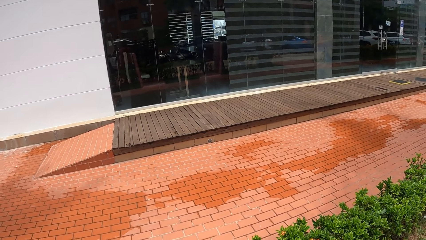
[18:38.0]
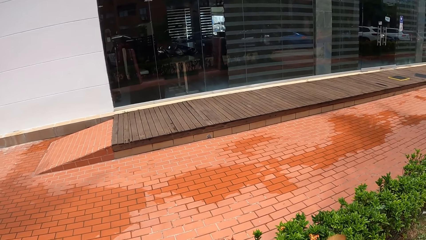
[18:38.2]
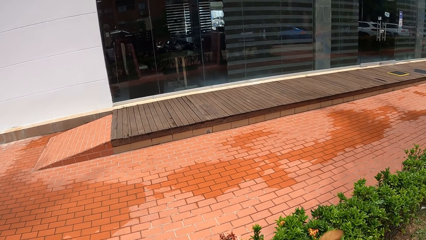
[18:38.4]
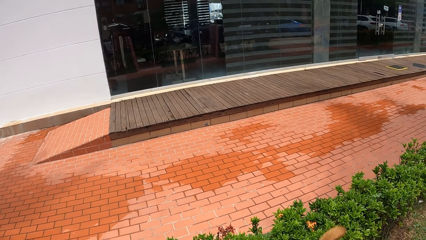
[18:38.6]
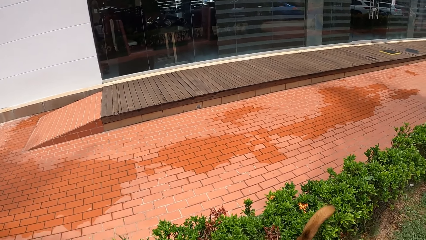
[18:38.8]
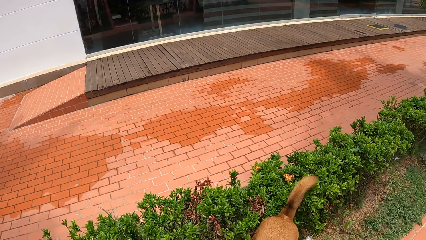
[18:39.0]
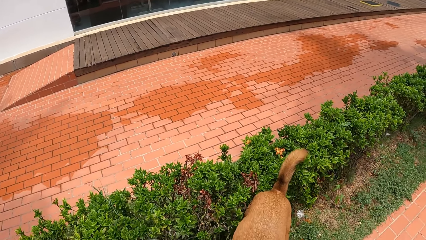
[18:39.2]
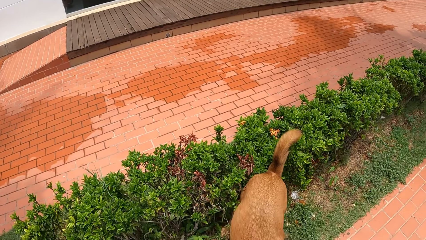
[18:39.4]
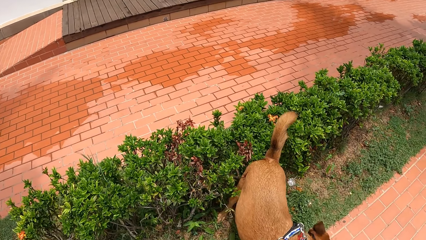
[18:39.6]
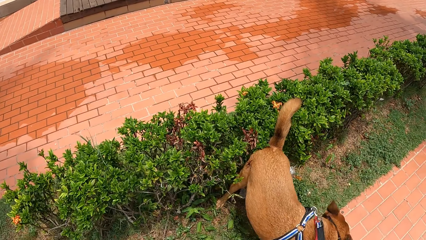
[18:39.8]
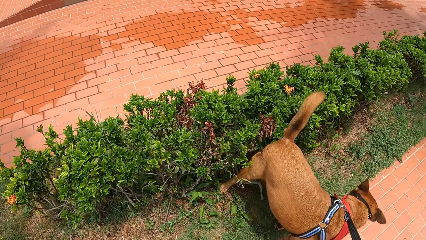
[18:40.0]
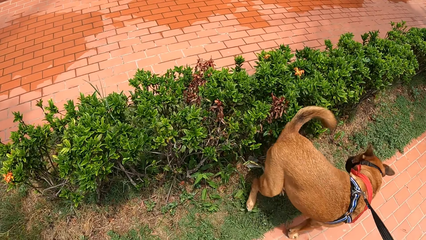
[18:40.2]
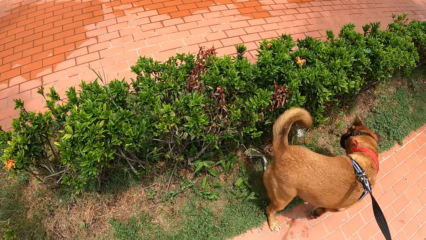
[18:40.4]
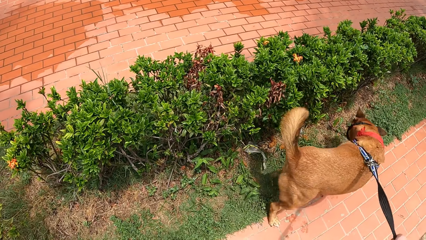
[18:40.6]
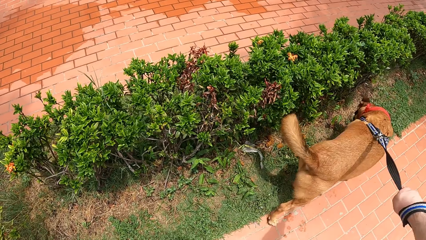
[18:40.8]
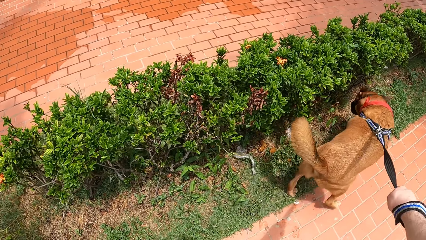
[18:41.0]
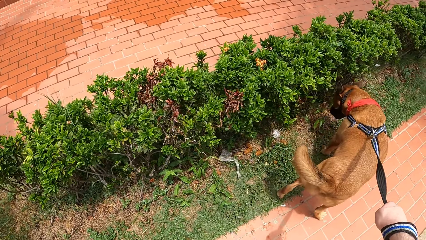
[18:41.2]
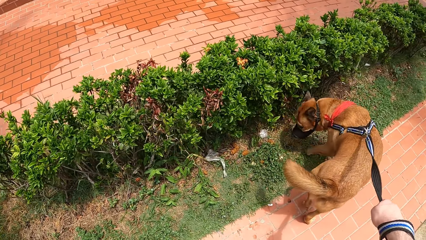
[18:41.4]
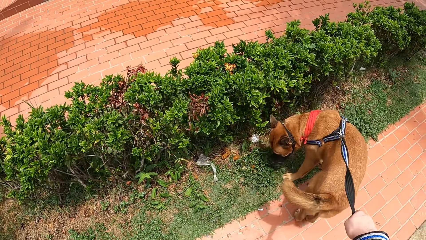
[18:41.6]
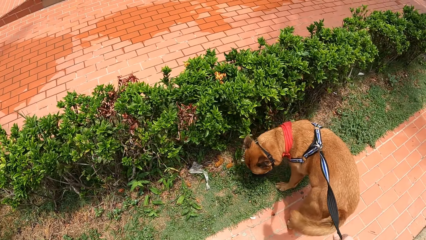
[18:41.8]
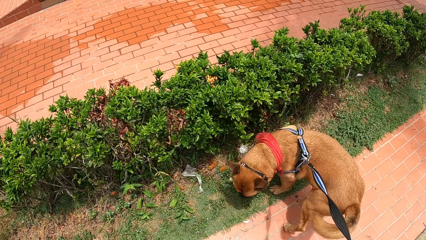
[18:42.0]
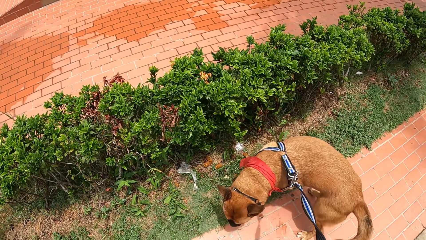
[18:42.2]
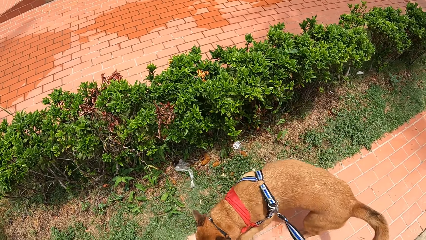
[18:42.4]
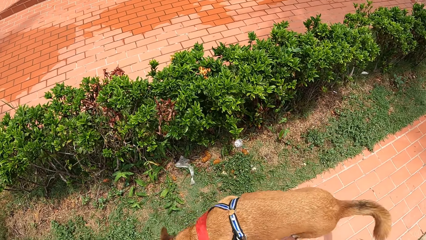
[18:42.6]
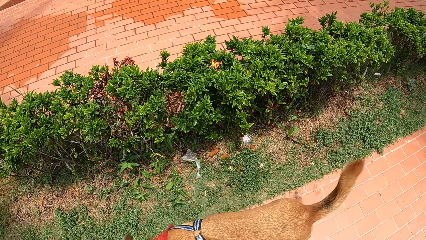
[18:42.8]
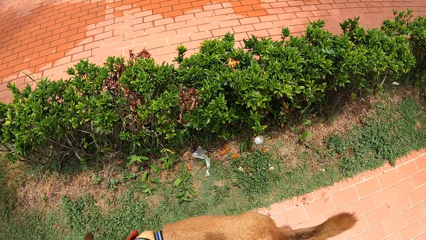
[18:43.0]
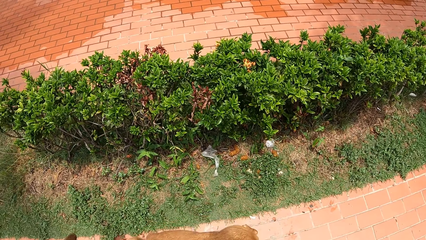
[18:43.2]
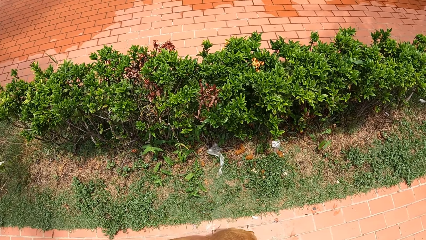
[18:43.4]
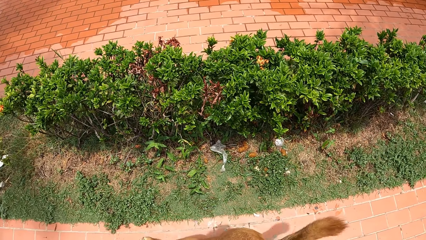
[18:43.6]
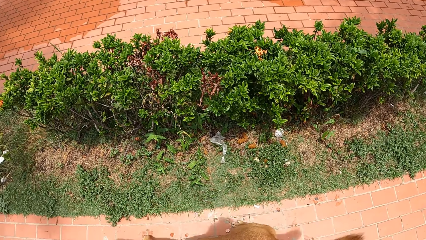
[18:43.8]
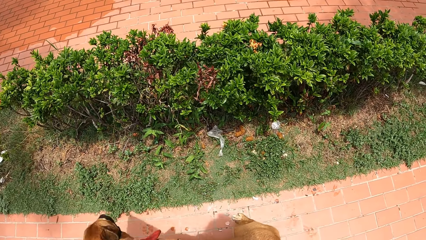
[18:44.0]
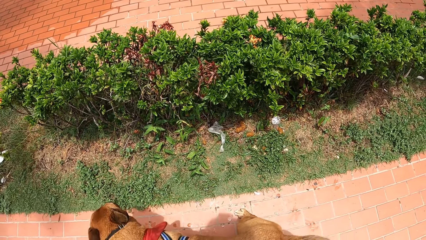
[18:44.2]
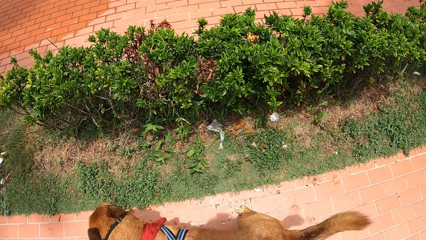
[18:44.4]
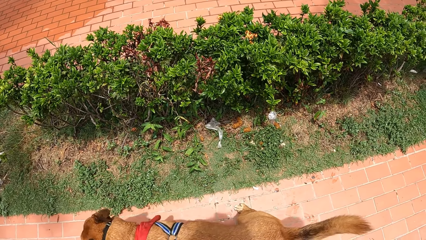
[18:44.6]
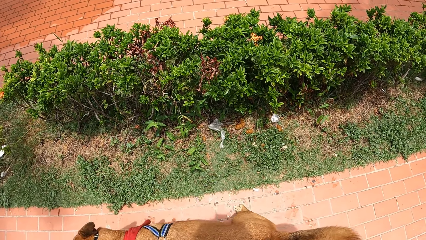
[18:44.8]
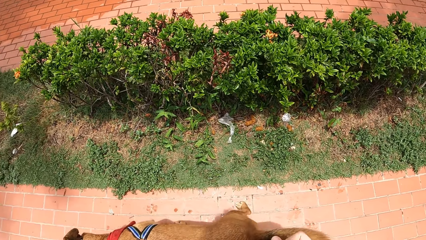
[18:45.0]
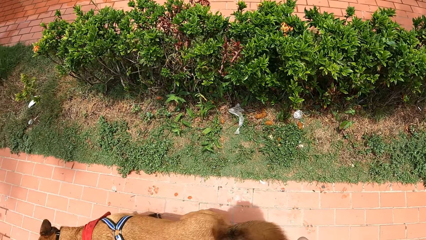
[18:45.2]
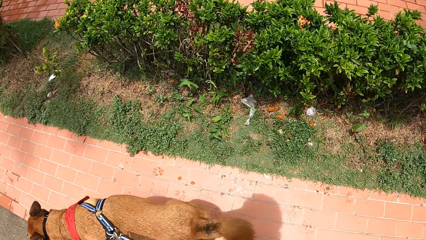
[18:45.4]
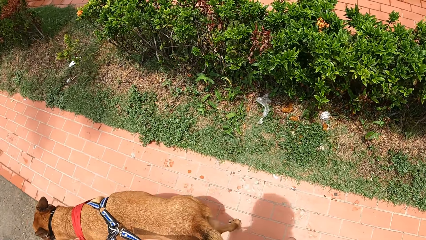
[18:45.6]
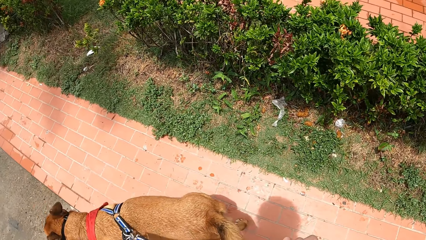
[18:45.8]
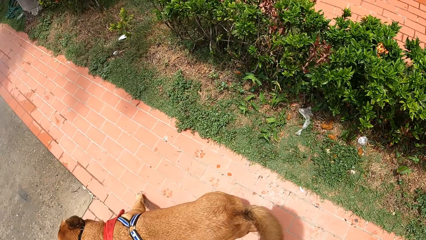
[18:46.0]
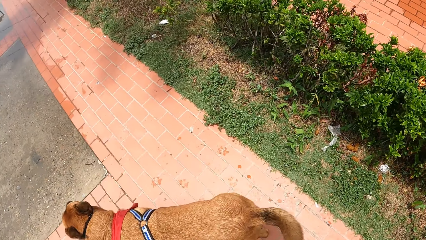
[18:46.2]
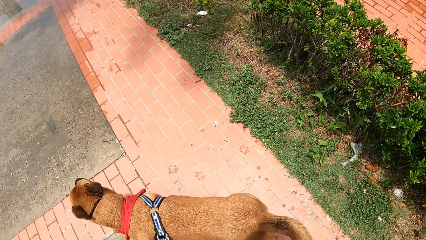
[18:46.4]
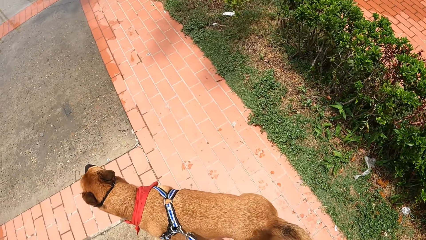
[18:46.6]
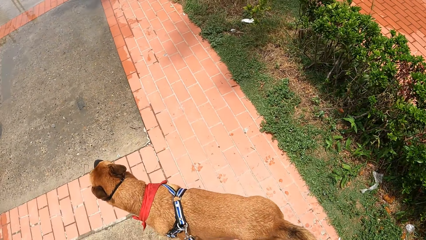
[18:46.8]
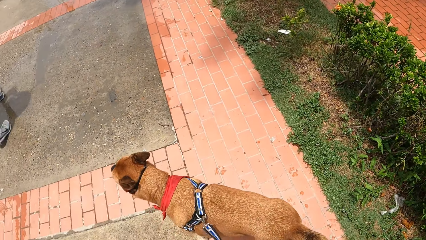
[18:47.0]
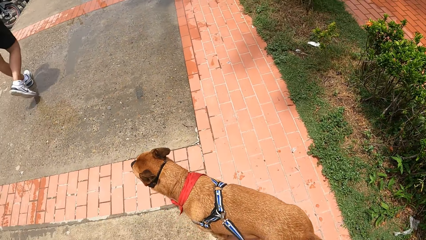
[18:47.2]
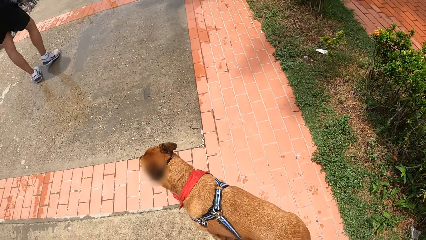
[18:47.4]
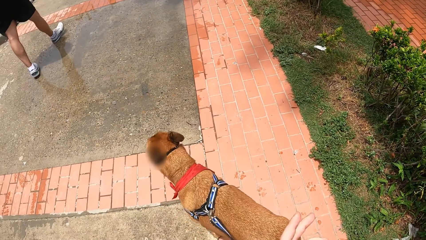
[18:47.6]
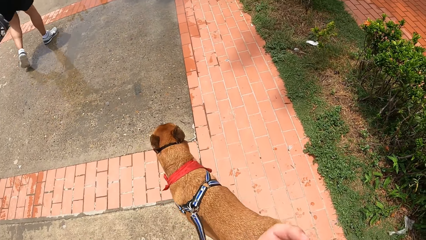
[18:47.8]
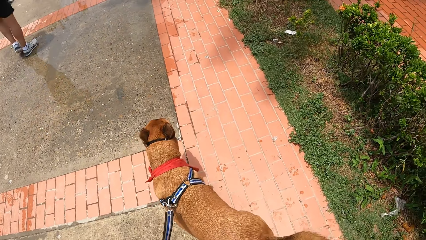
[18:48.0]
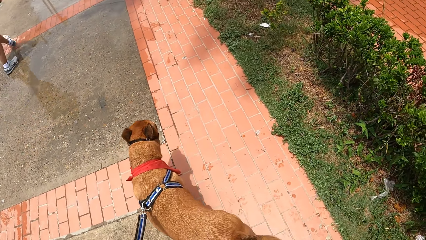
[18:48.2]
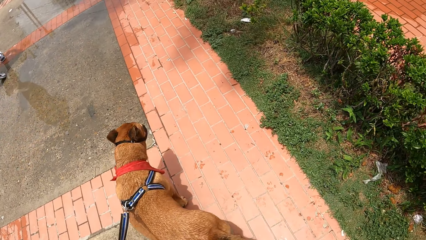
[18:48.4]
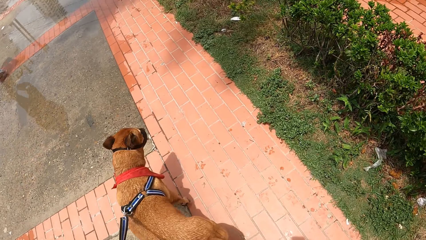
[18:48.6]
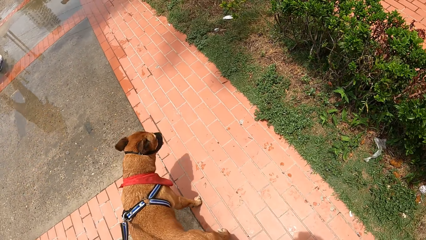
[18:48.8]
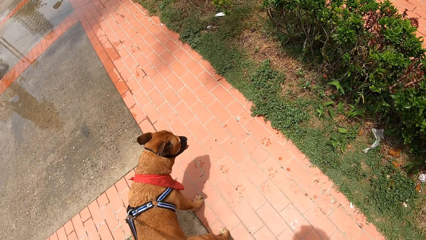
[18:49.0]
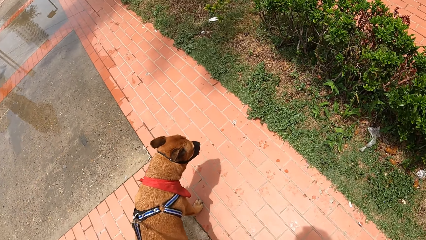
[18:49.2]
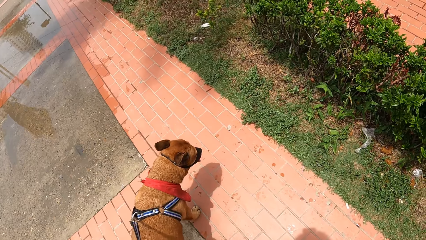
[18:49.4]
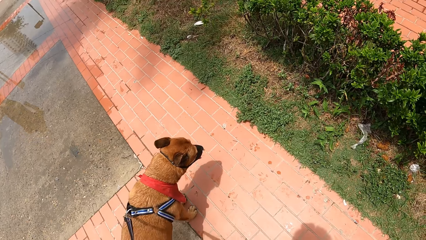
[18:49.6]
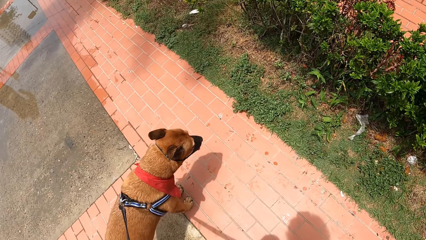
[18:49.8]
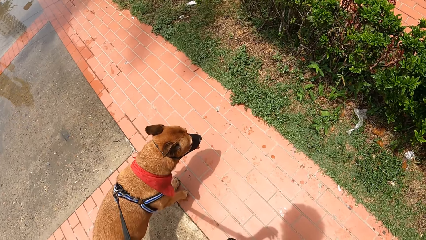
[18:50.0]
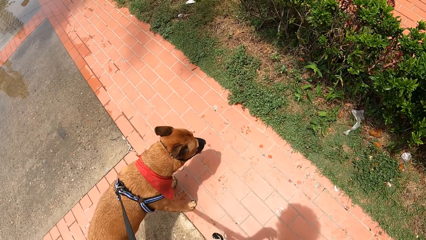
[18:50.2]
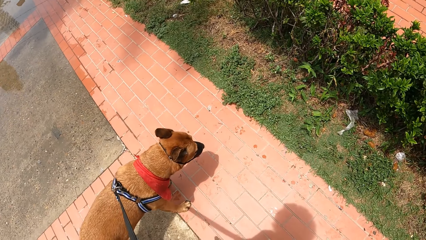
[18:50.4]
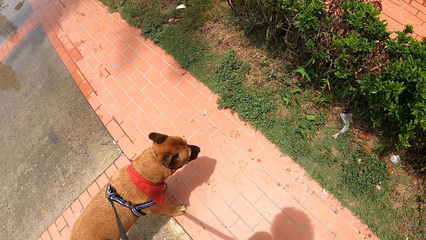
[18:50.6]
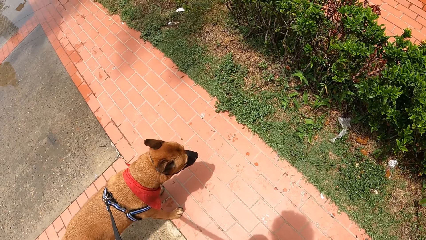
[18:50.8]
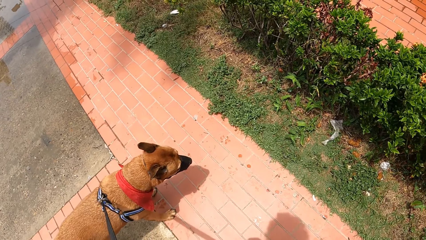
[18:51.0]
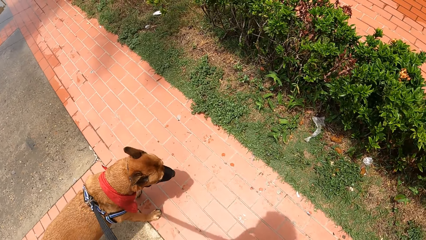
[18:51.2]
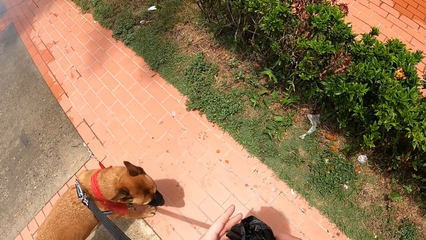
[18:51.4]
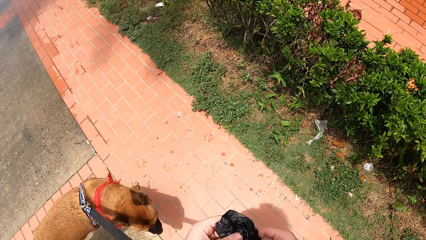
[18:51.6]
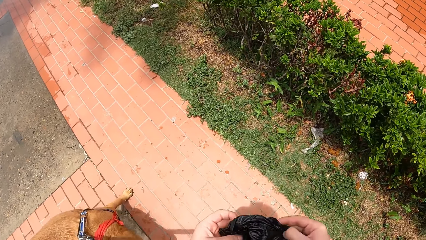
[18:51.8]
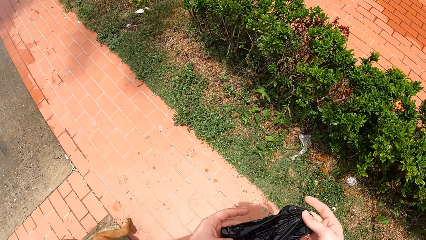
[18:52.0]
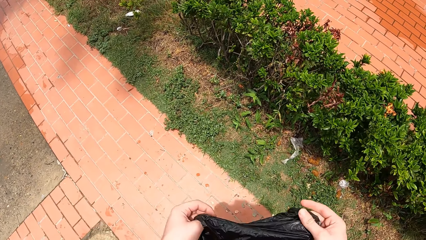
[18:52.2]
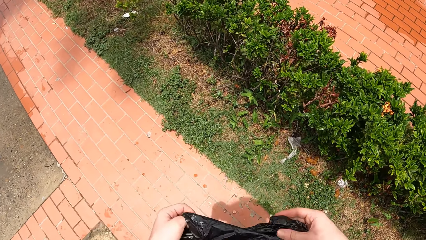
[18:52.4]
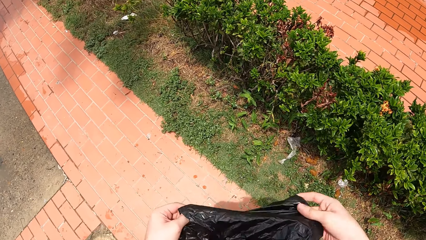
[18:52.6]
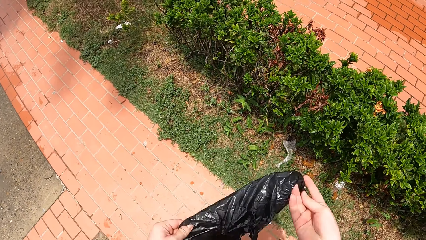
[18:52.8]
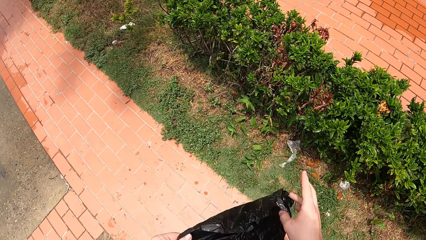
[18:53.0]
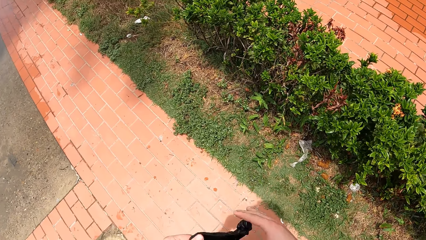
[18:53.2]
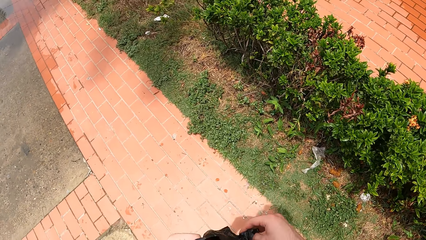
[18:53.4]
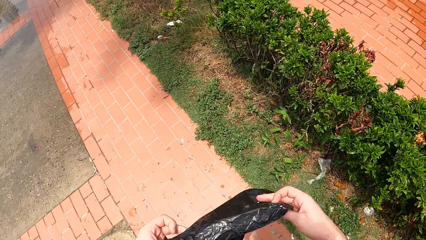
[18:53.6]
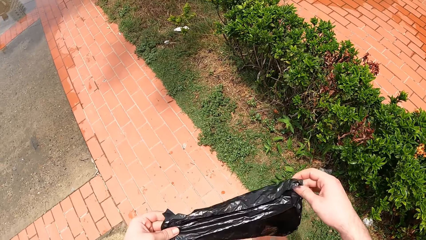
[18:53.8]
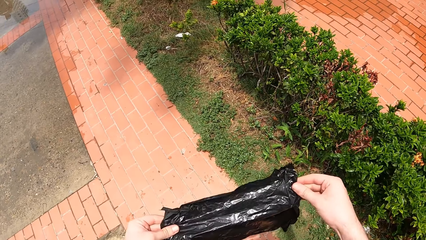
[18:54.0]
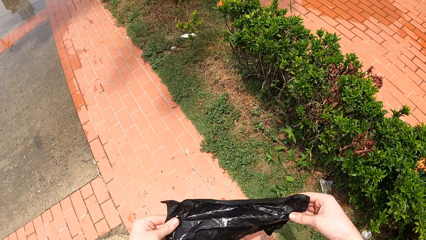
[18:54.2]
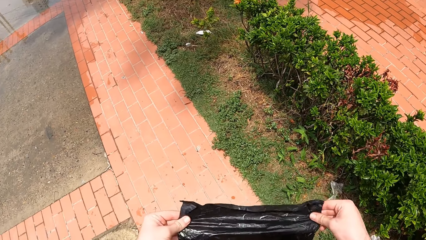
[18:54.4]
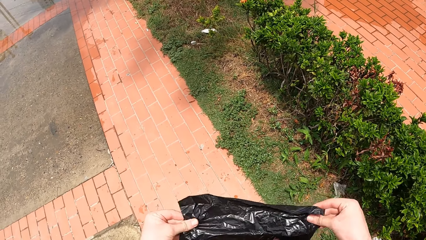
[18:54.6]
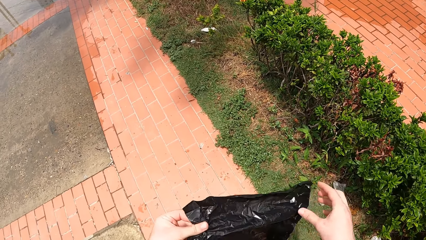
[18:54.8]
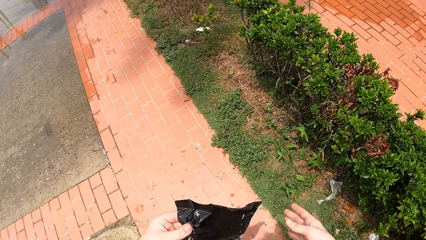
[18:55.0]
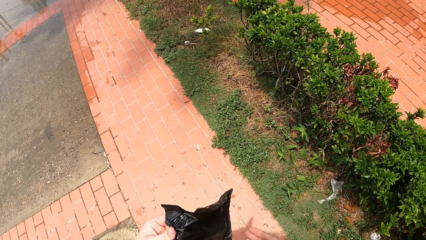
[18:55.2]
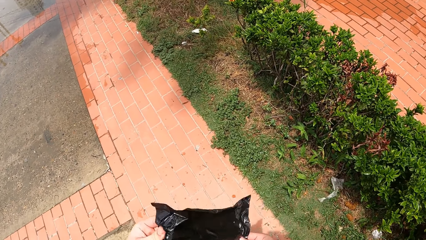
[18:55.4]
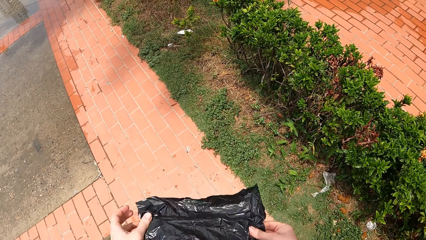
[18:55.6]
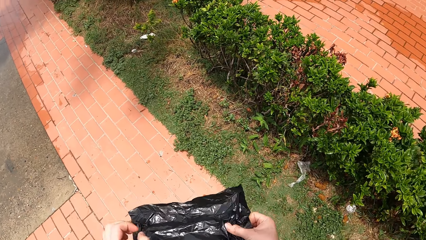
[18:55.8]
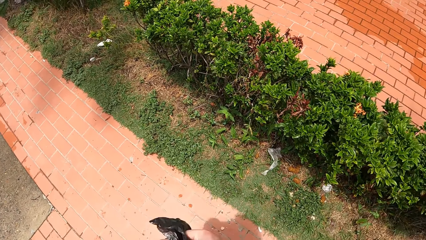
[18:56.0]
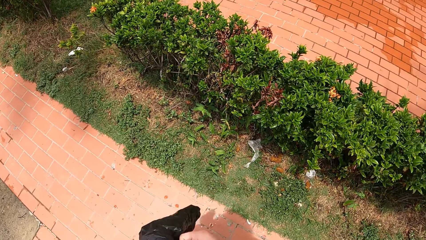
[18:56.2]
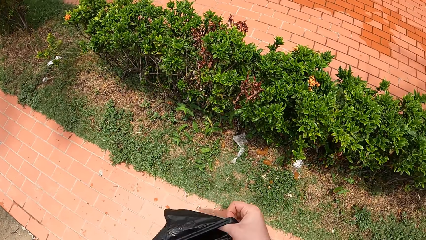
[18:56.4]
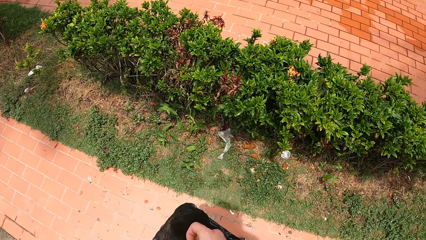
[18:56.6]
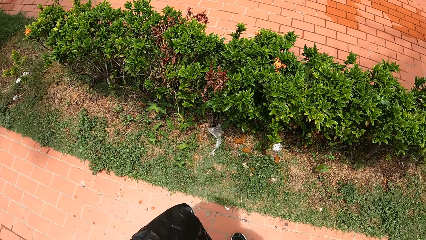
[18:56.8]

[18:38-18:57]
The camera wearer looks across the pavement. They hold the dog leash. They stand along the pavement. They unfold a paper or polythene bag.
